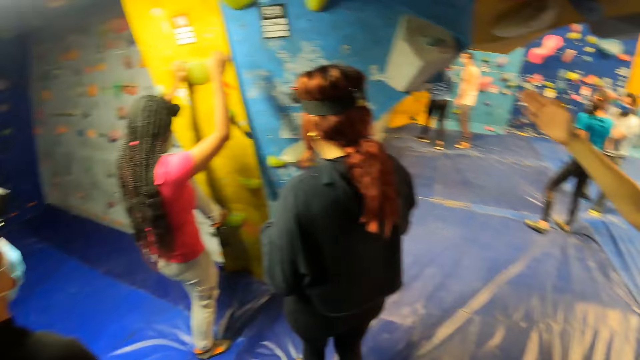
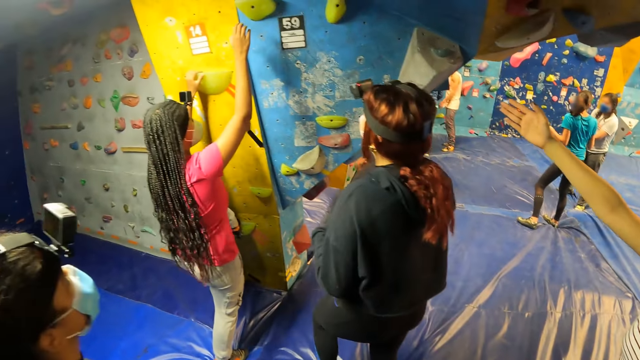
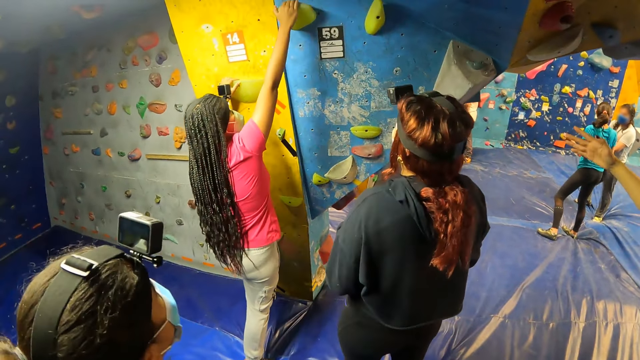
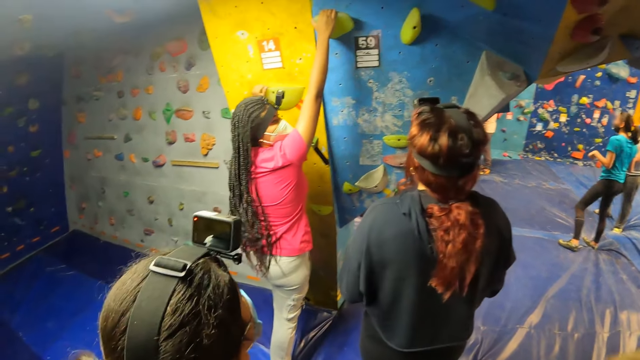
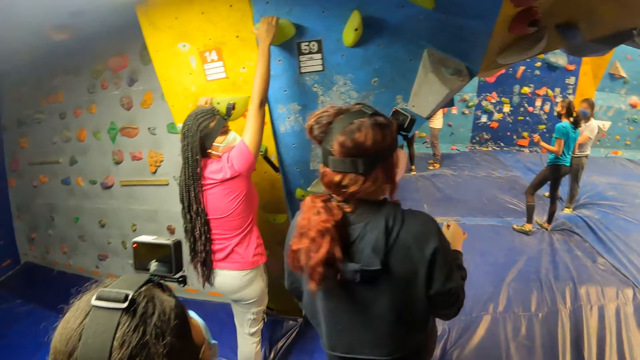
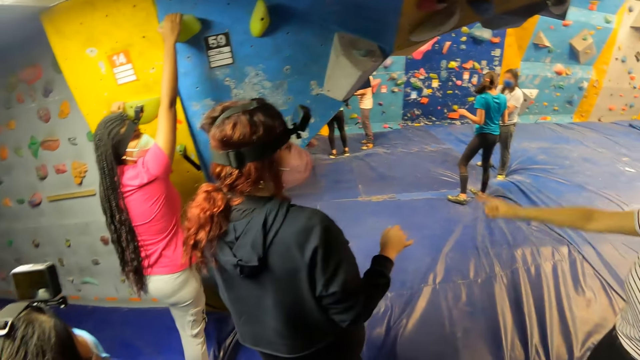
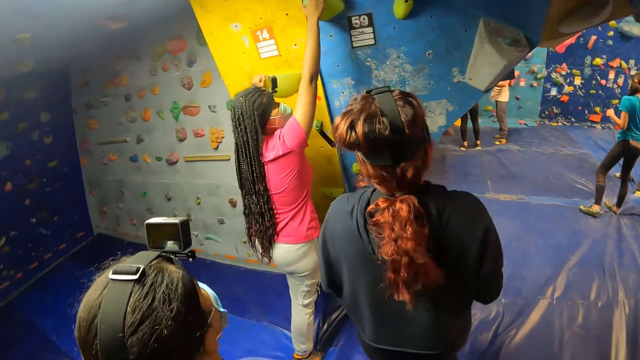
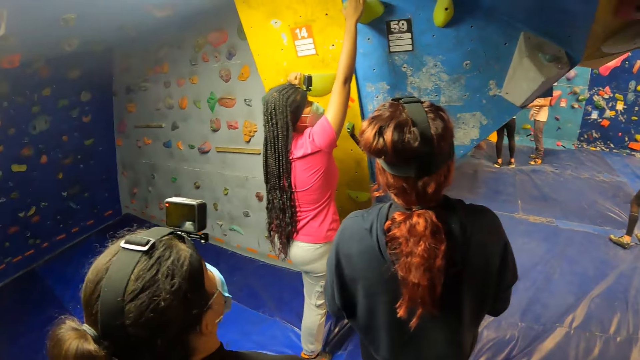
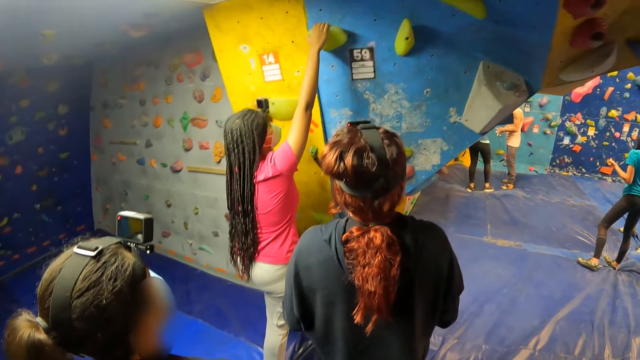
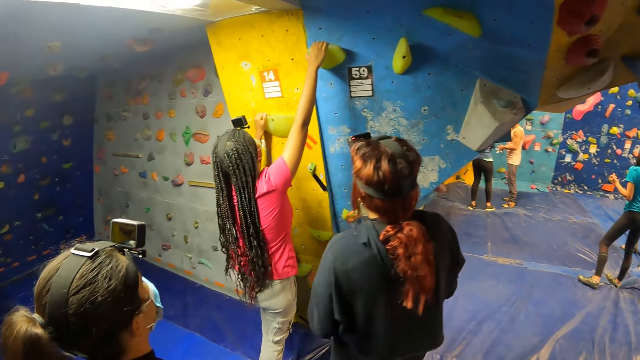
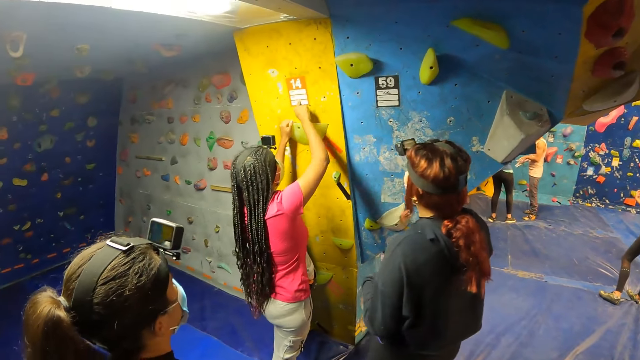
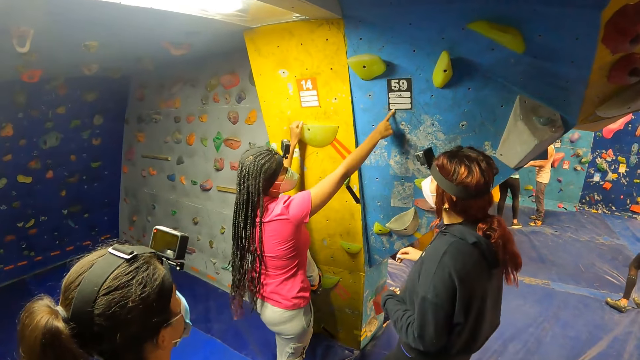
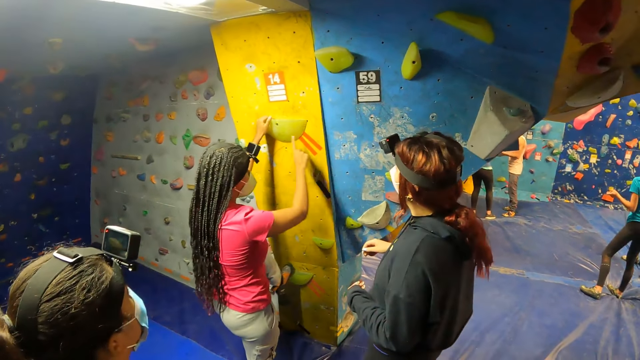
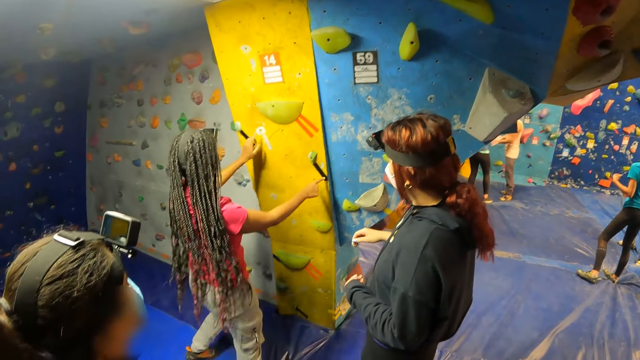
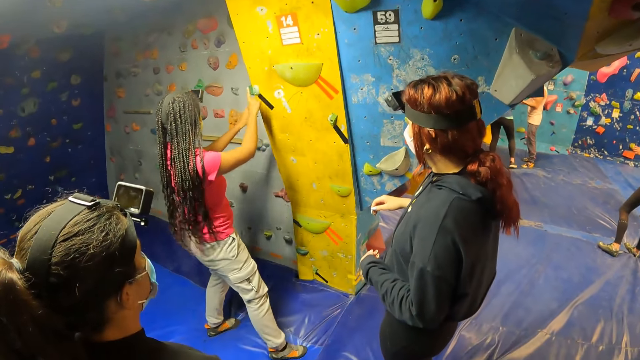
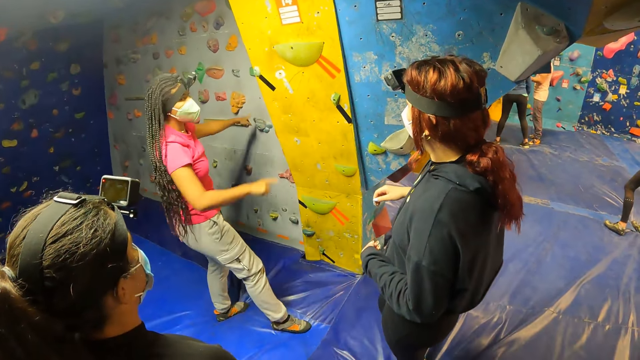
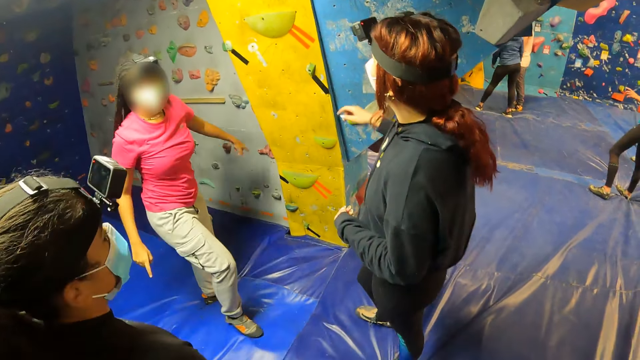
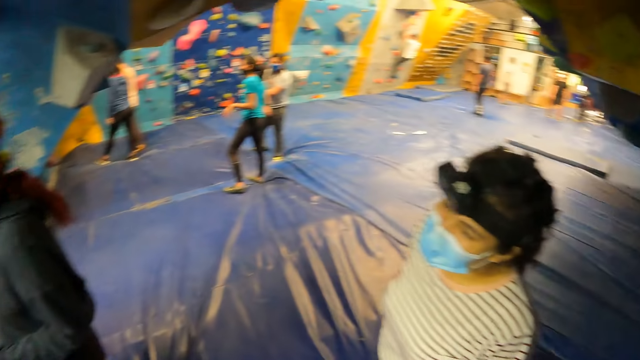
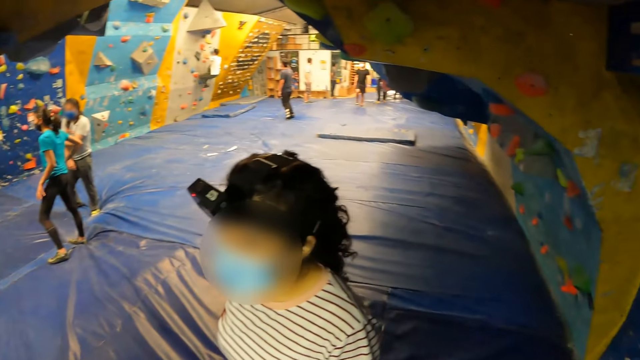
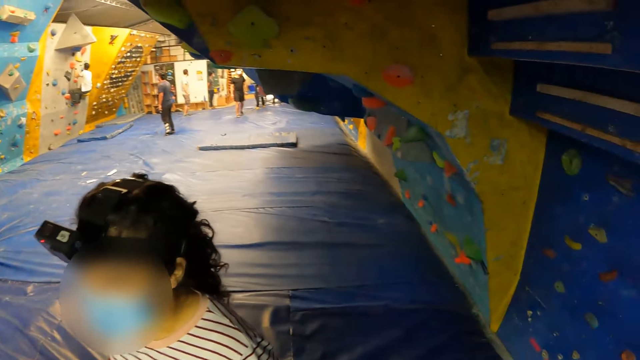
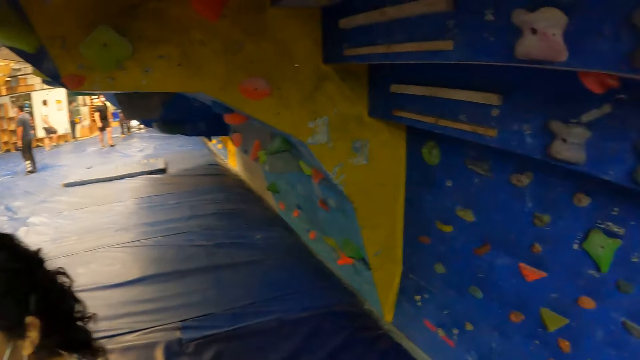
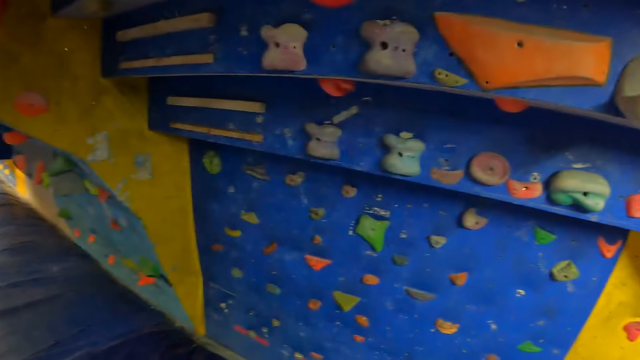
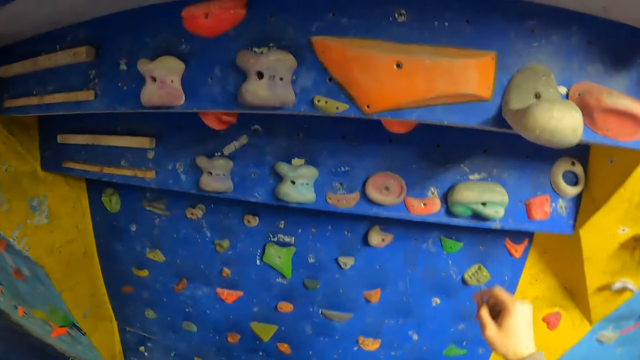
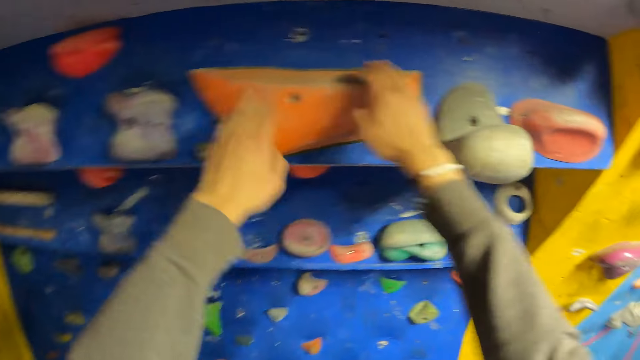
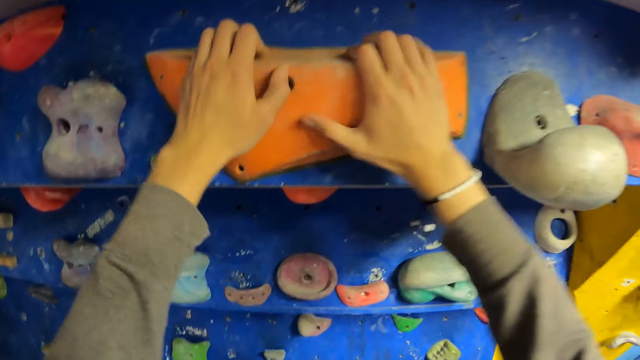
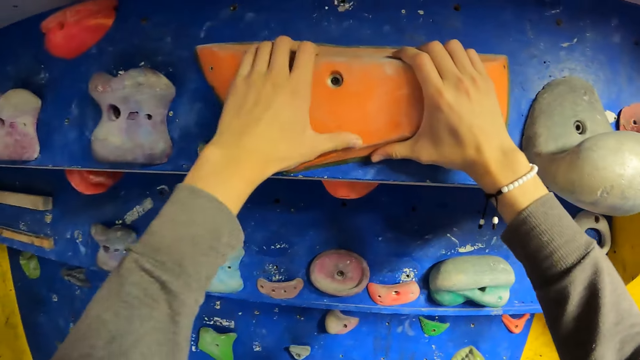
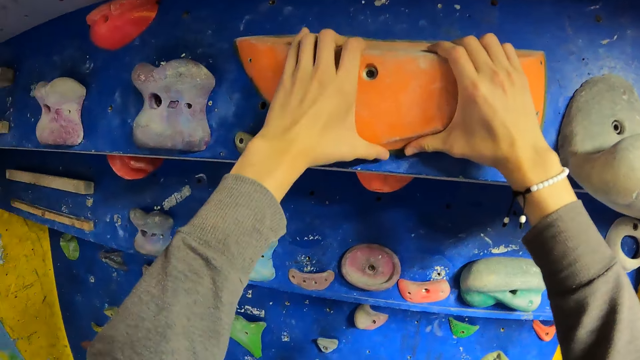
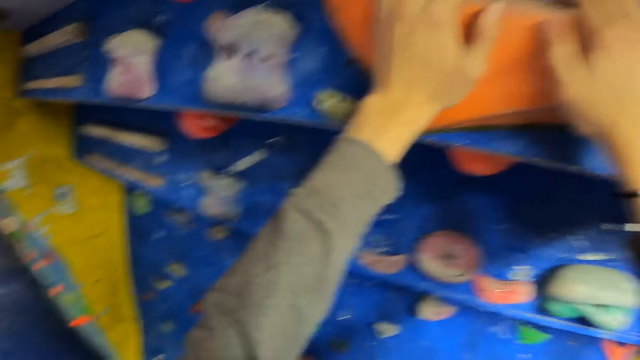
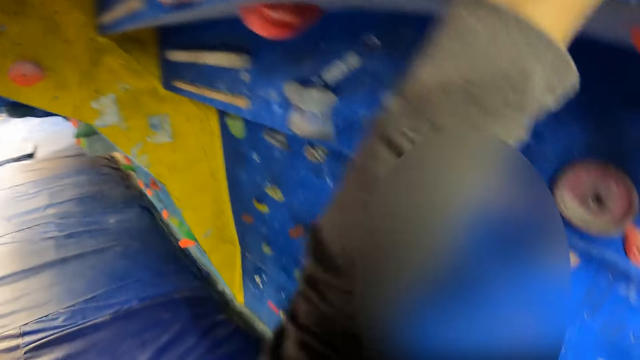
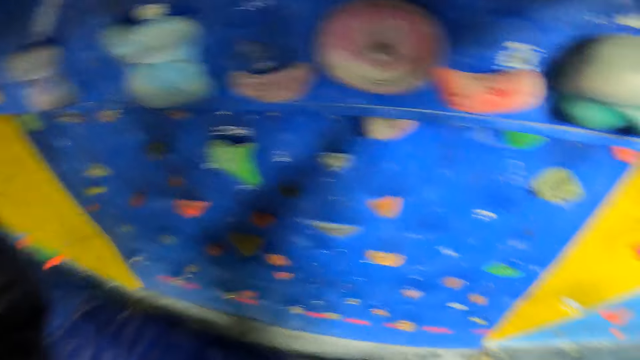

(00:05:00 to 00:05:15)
The woman climbs the bouldering wall. The camera wearer looks at the woman climbing the wall. The woman comes down from the bouldering wall. The camera wearer looks around. They hold a boulder on the bouldering wall with both hands. They climb the wall.

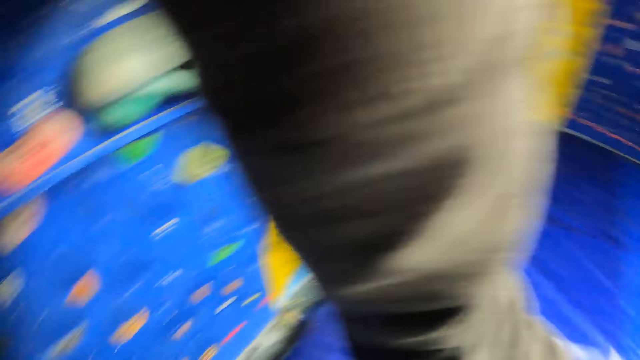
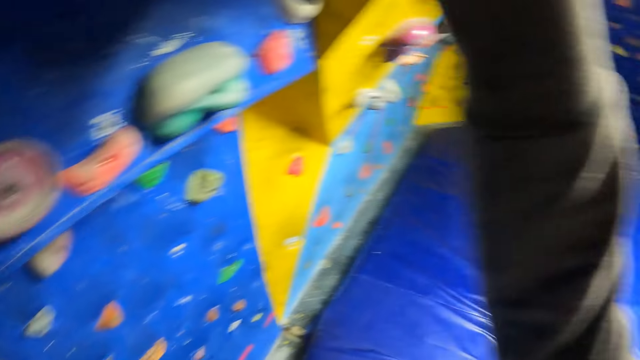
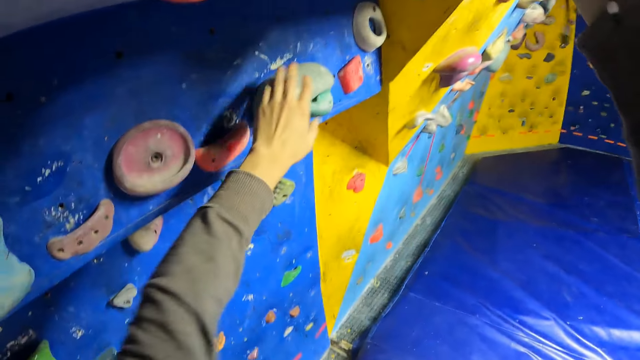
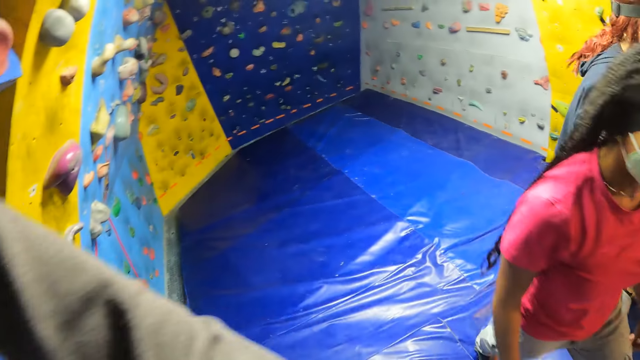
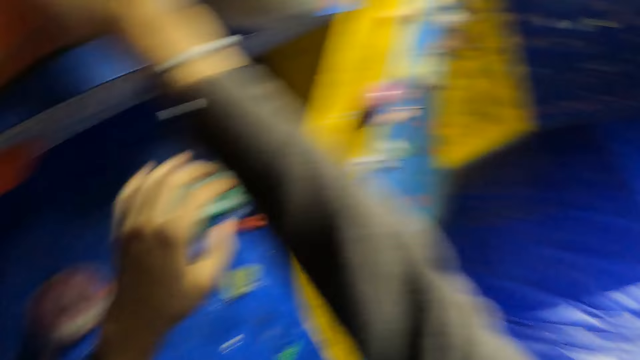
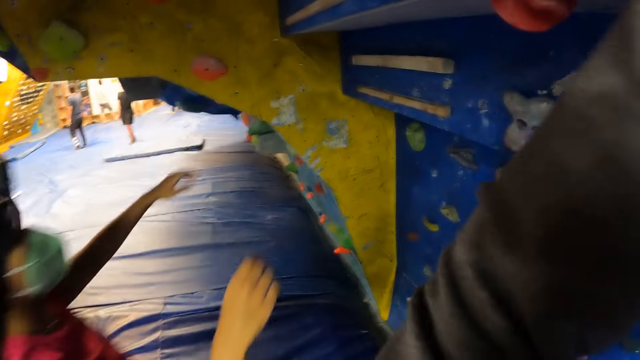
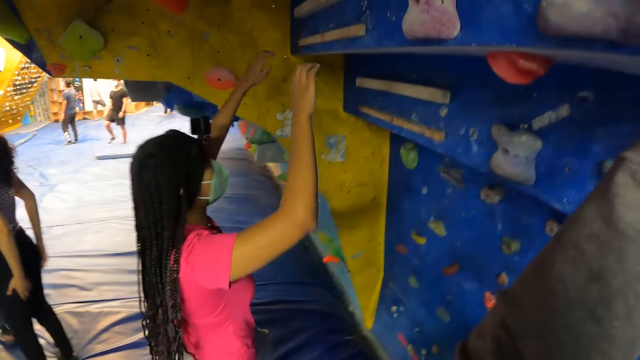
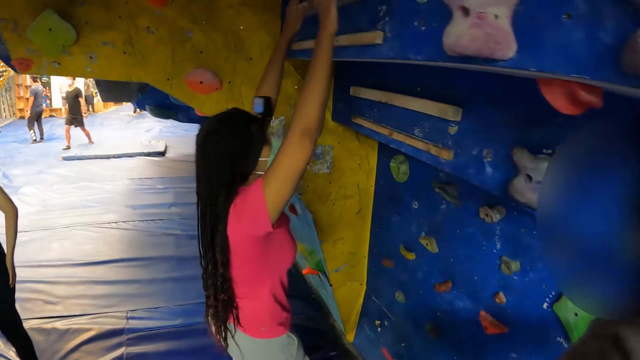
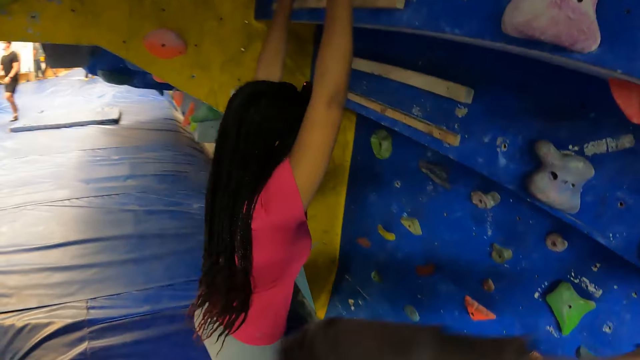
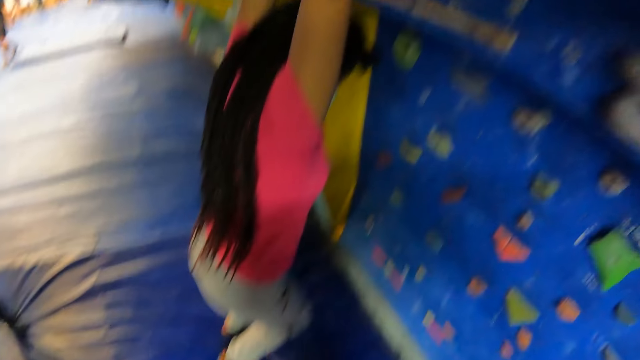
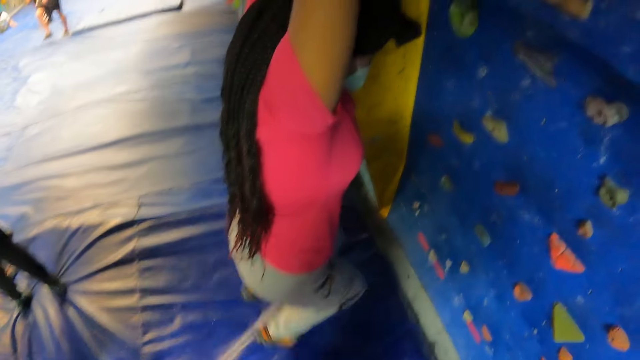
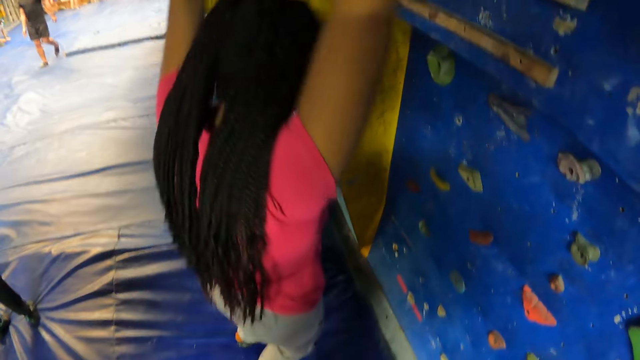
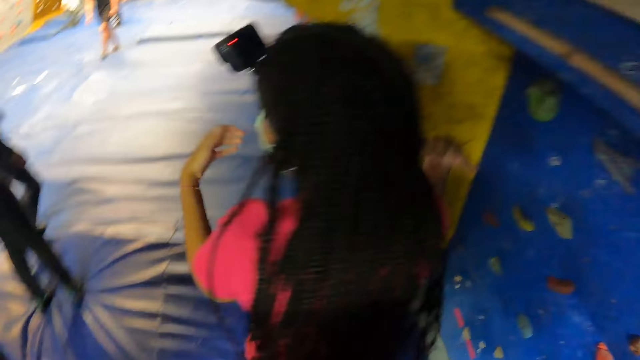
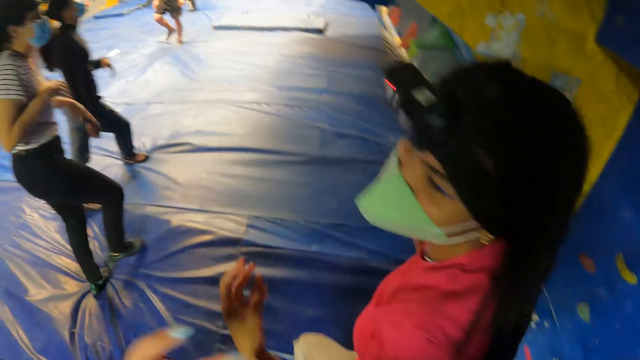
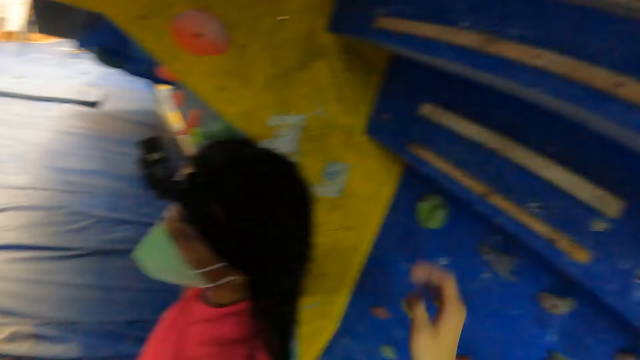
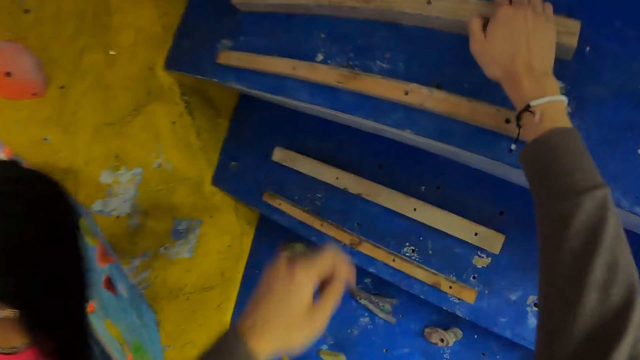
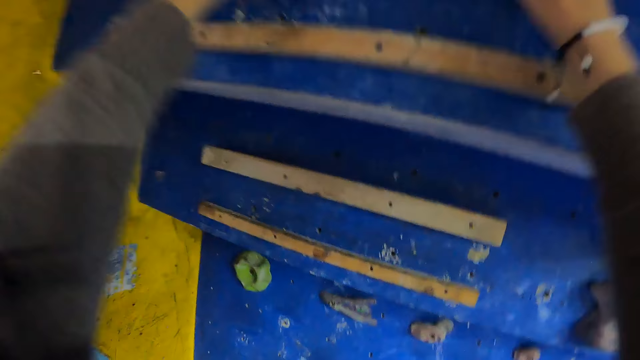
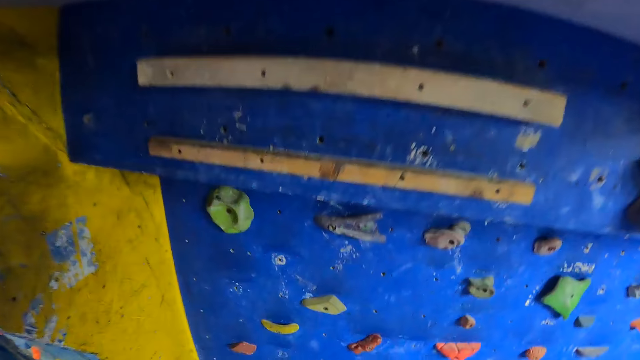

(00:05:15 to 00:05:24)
The woman holds a boulder on the bouldering wall with both hands. The camera wearer looks at the woman. They climb a wall. They hold a boulder on the bouldering wall with both hands.
